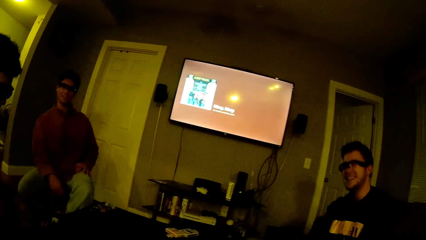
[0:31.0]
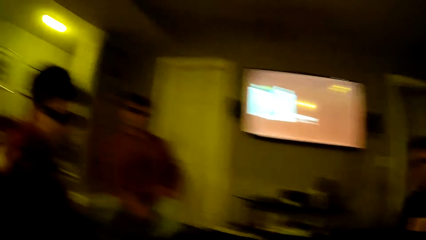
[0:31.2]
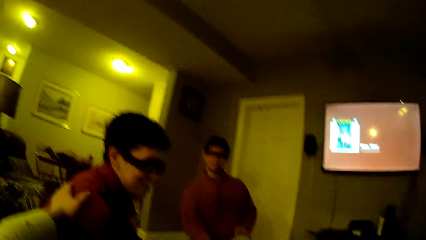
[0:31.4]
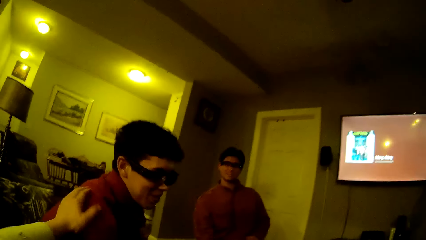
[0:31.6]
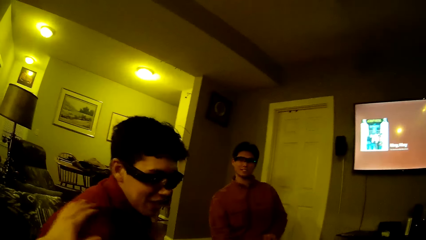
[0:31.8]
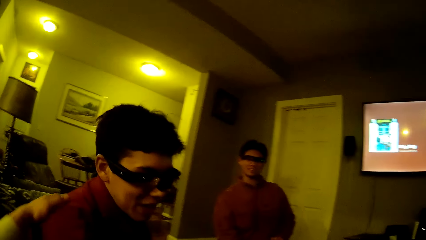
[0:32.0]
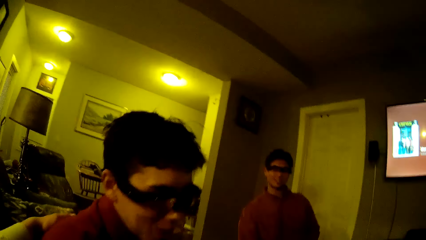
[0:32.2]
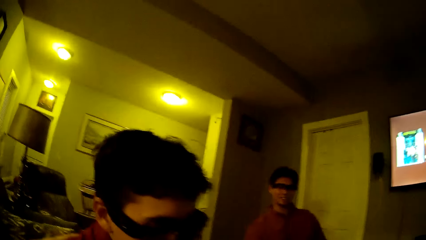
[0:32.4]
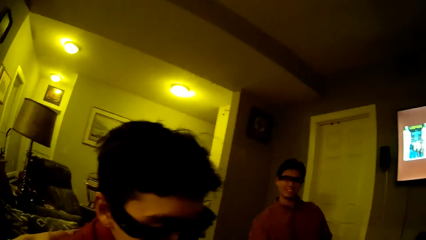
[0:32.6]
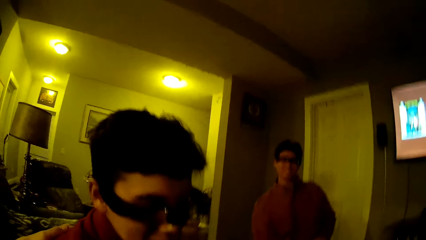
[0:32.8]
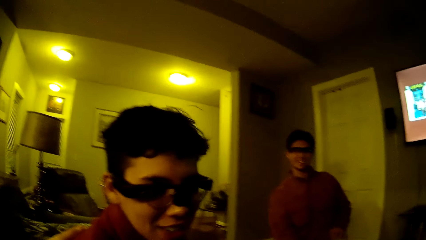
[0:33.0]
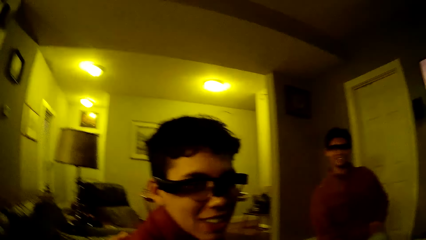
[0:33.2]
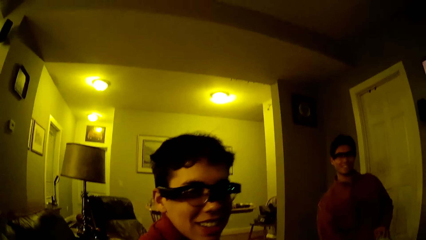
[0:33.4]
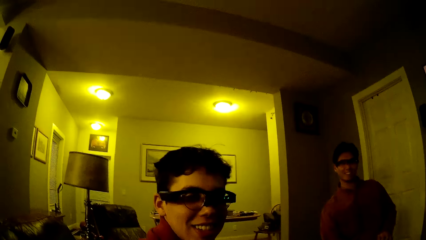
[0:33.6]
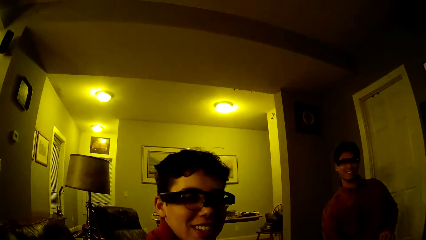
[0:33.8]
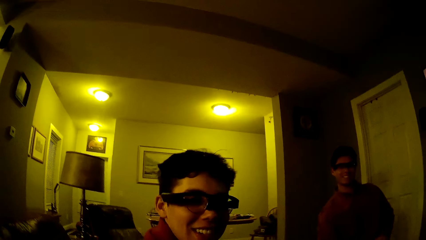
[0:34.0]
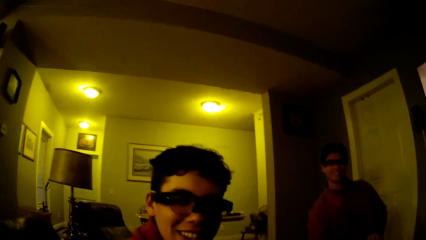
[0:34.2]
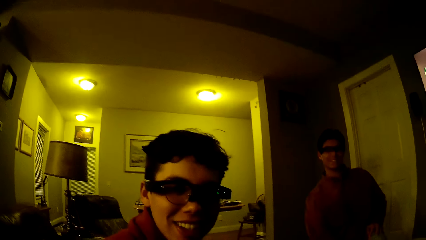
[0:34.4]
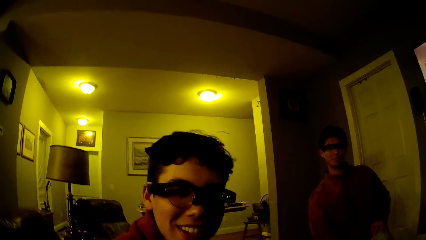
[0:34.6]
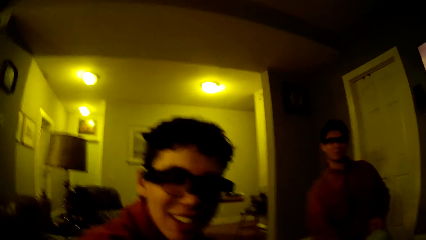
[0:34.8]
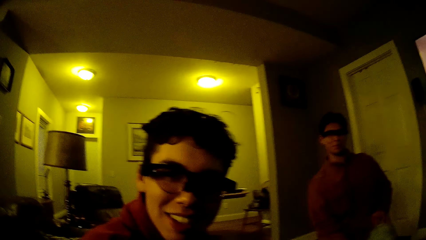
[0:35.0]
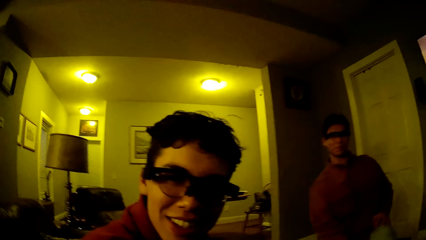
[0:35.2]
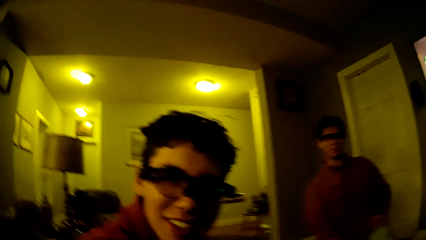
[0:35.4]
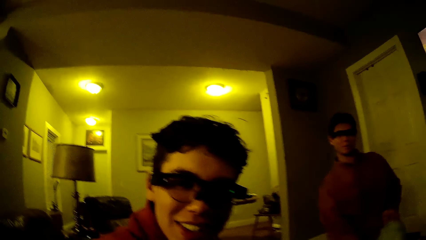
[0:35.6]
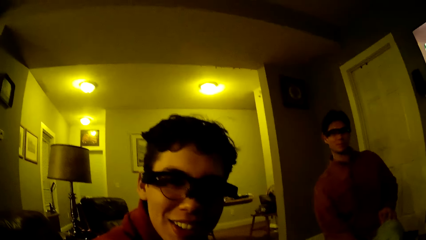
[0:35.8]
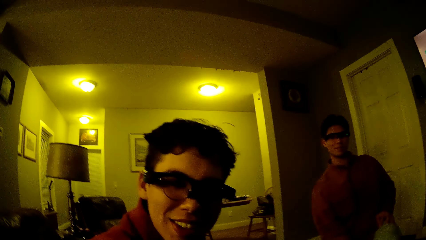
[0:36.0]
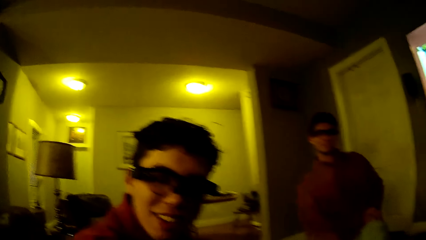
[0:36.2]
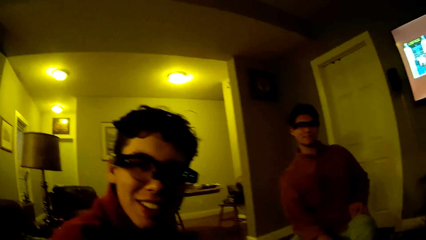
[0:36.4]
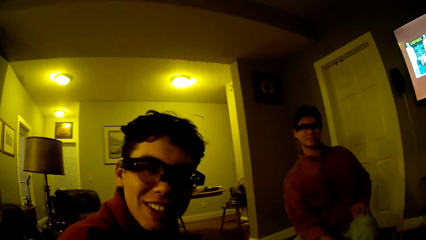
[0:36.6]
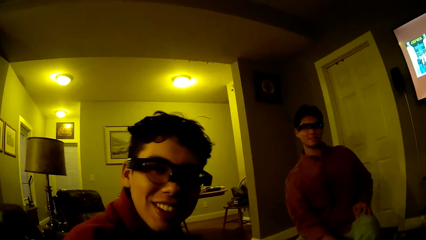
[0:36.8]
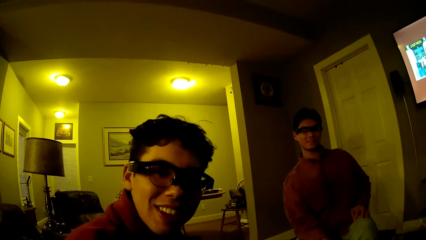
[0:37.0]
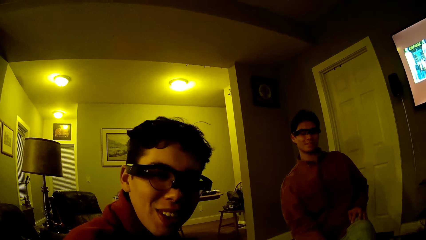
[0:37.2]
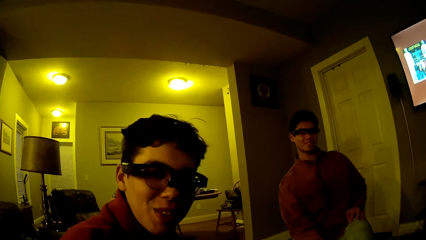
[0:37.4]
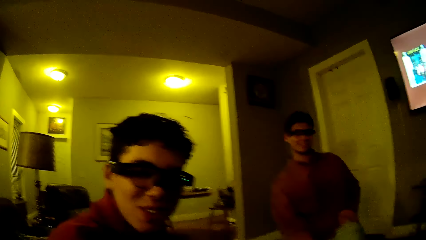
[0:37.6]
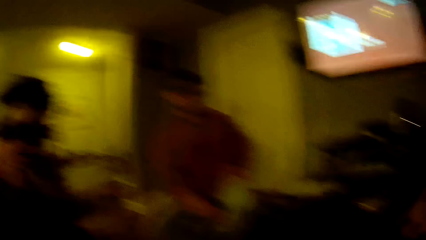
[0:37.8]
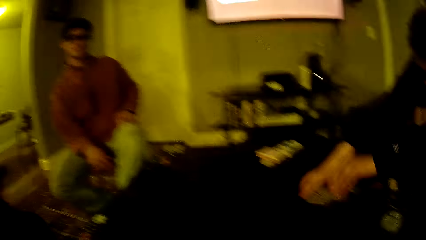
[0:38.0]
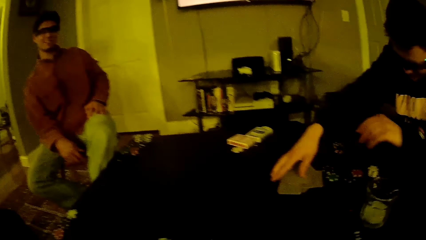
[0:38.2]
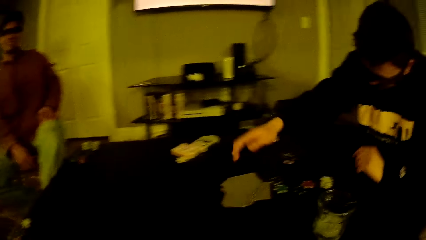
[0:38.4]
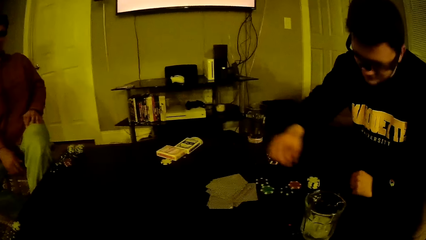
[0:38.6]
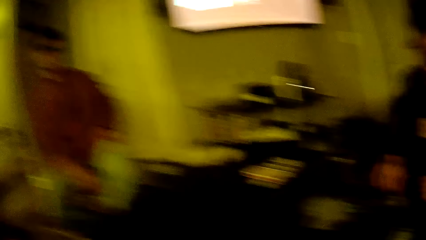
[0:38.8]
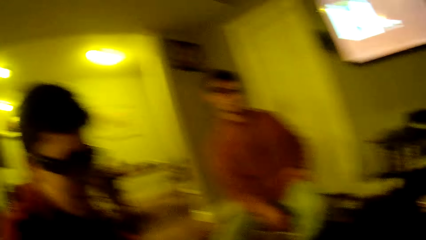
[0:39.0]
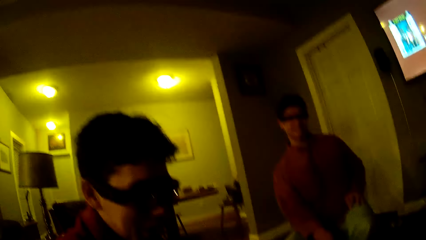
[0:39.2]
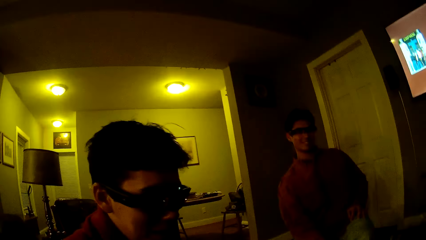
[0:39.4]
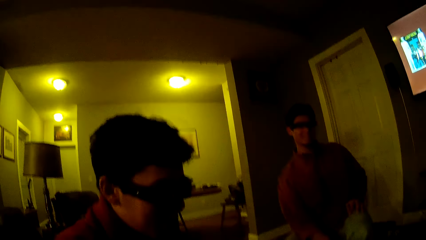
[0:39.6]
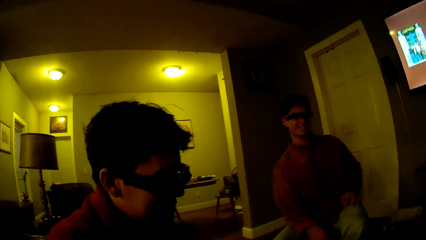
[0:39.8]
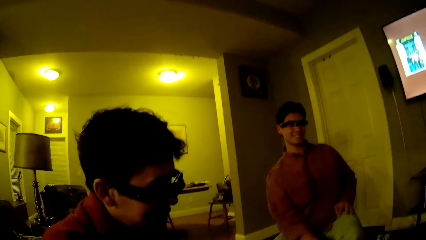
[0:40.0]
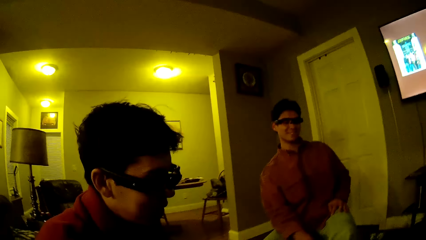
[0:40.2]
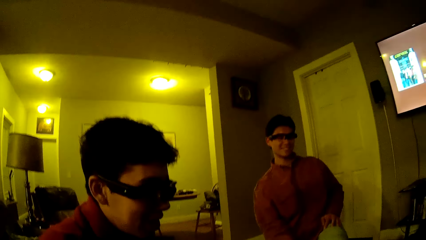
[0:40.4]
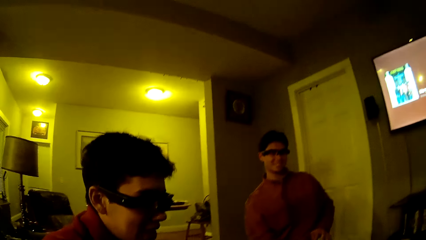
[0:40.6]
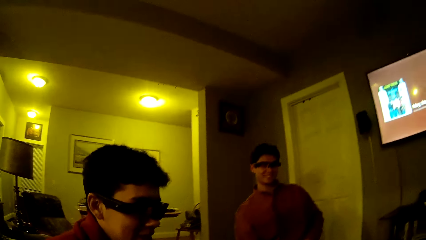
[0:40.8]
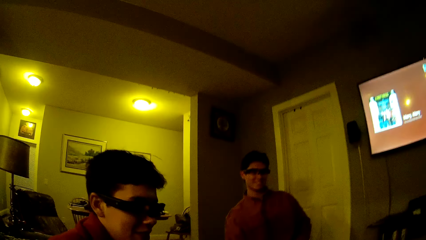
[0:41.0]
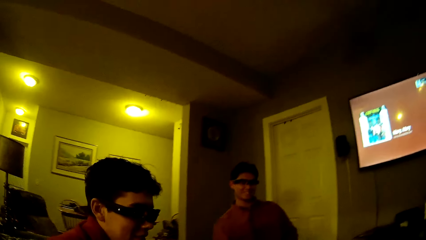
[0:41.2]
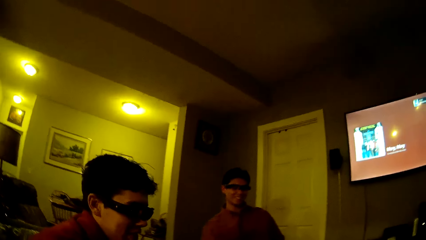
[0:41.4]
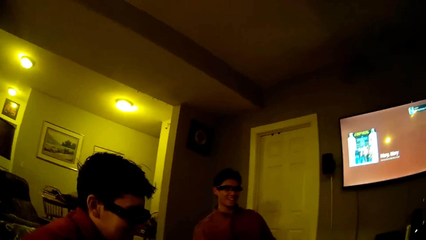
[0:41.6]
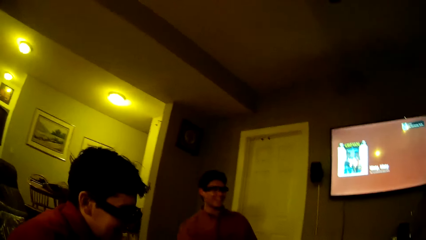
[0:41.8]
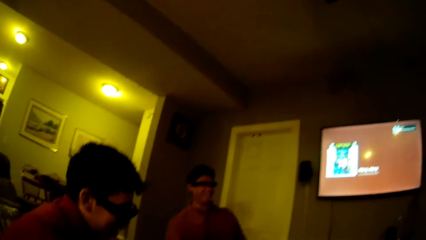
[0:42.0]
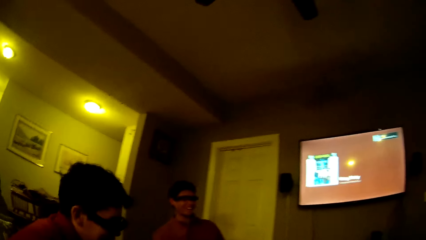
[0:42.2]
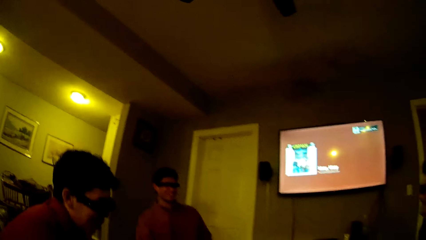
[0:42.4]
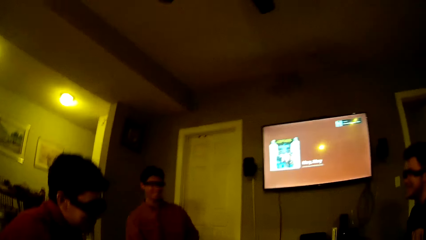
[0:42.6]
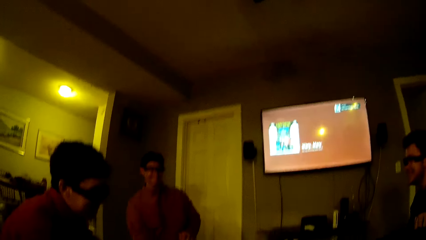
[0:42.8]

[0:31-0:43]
The camera wearer looks around. A man moves his hands. The camera wearer looks around.

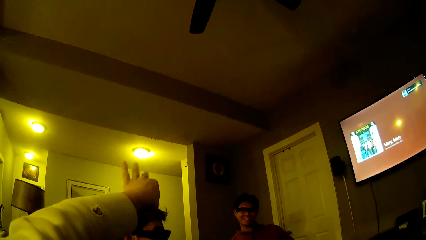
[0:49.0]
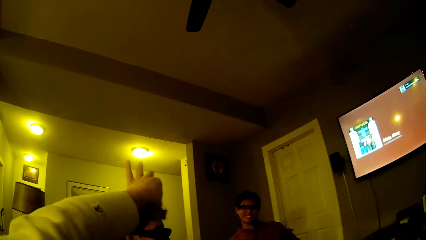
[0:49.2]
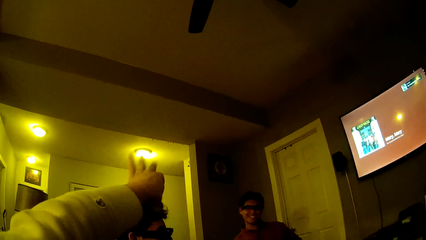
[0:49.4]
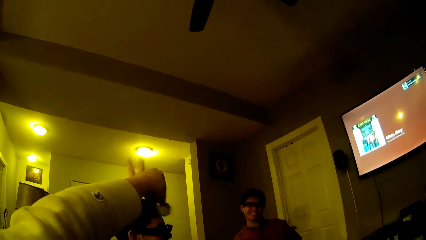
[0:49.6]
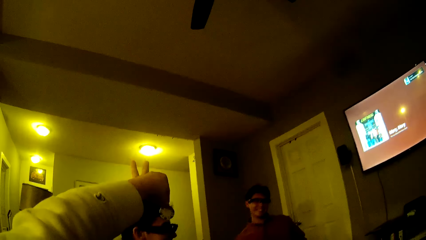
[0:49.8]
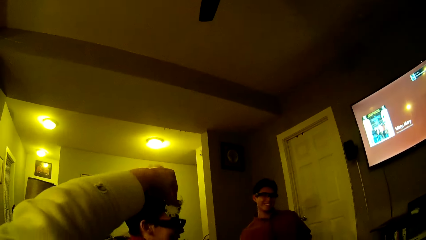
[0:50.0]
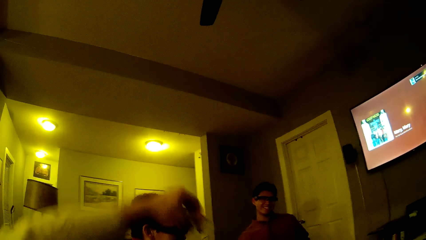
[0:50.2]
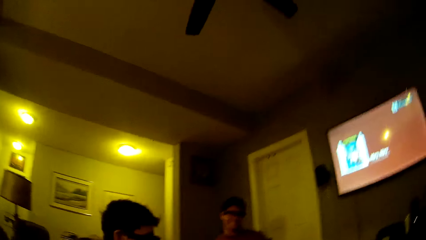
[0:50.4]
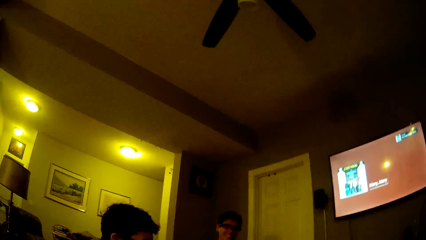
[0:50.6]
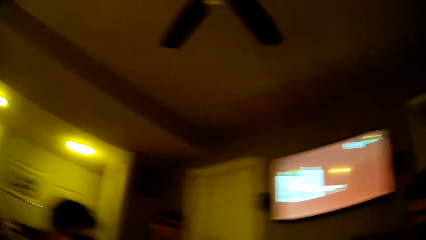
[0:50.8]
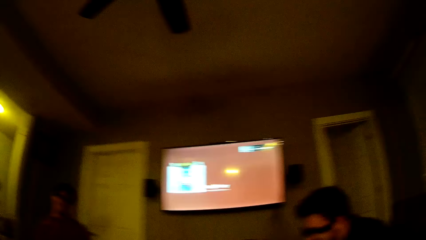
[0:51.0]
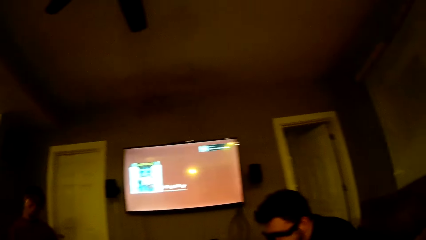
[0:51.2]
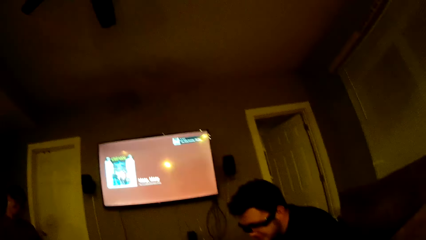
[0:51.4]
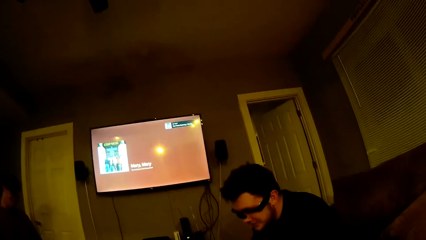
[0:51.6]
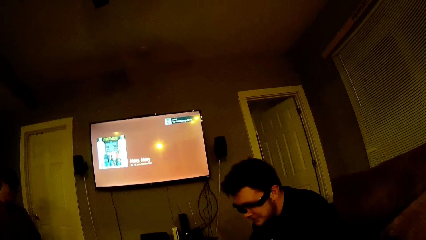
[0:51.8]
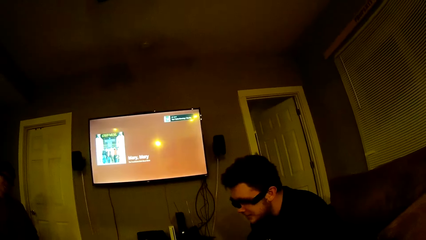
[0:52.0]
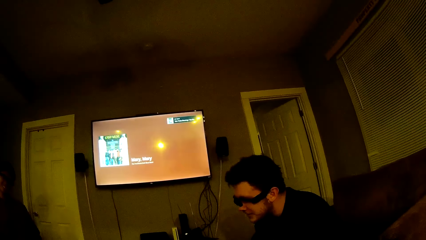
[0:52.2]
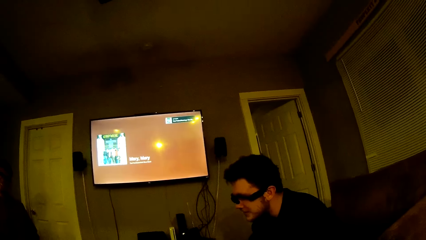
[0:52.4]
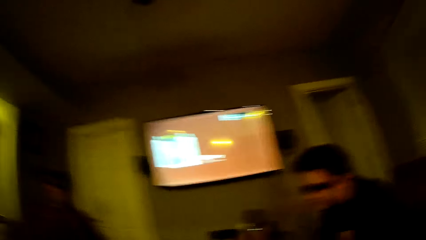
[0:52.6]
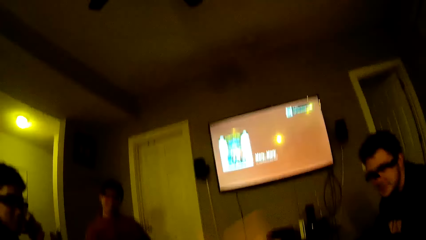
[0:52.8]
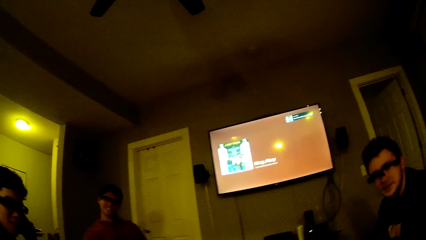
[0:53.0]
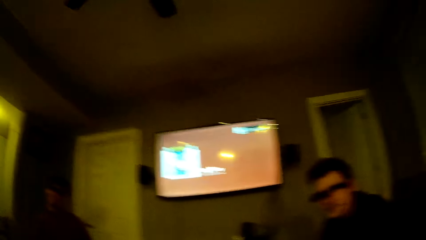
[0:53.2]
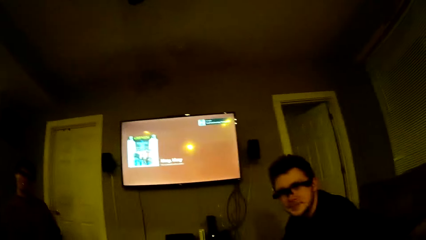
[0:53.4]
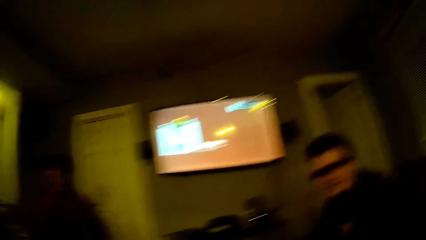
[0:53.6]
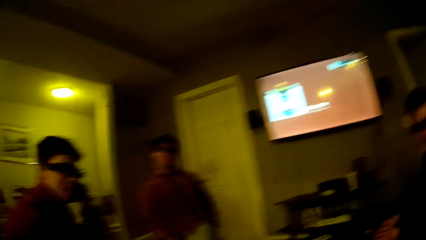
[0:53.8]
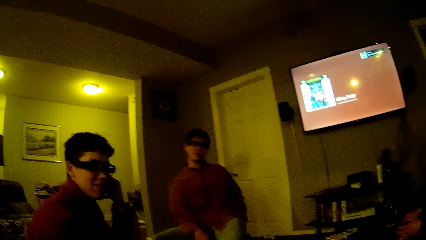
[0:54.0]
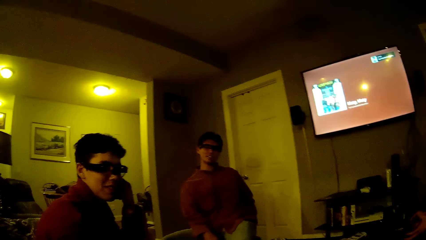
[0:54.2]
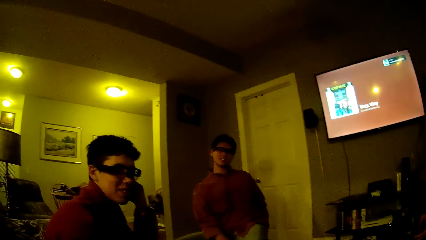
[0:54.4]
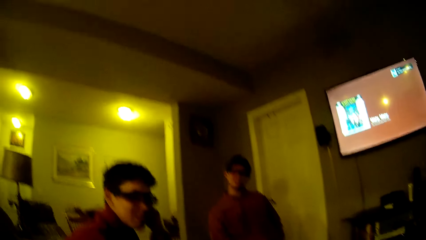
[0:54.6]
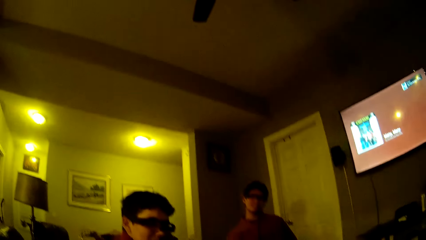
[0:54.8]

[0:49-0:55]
The camera wearer drops their hand. They look around.
